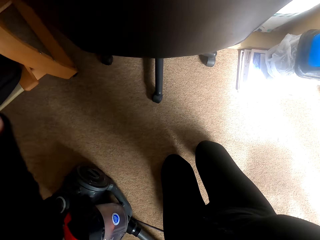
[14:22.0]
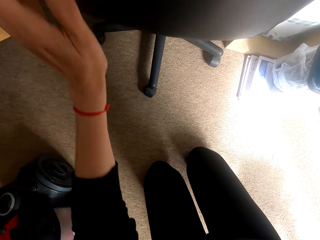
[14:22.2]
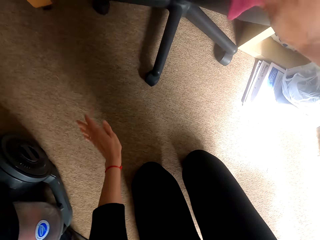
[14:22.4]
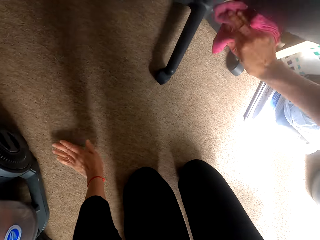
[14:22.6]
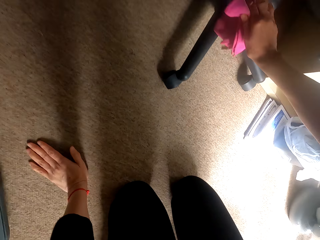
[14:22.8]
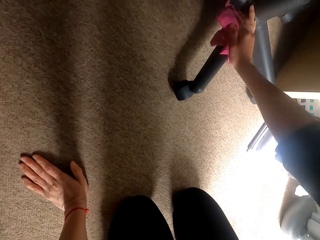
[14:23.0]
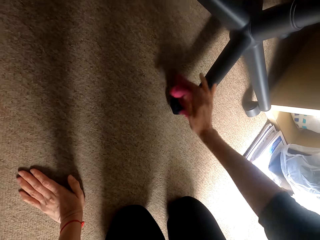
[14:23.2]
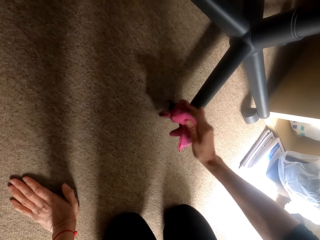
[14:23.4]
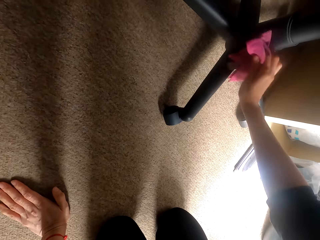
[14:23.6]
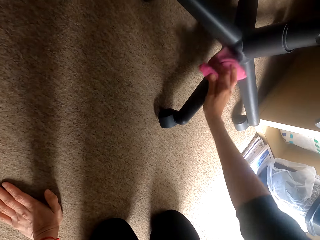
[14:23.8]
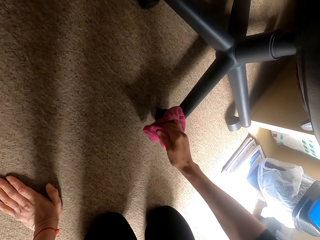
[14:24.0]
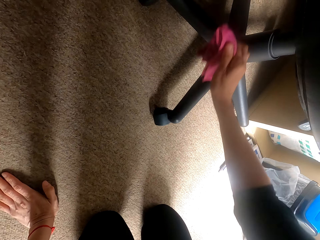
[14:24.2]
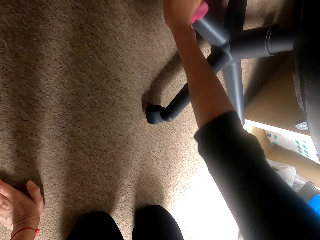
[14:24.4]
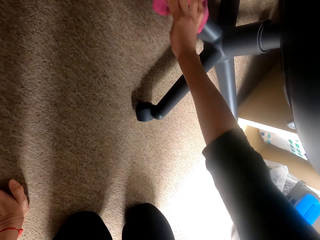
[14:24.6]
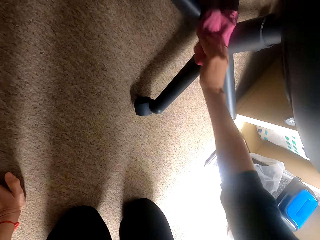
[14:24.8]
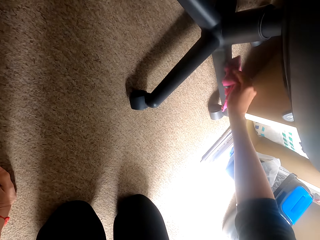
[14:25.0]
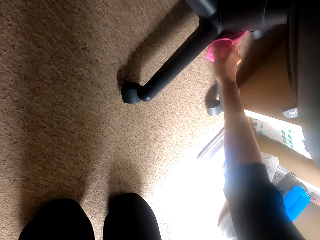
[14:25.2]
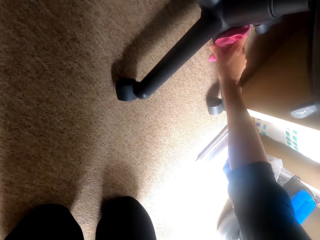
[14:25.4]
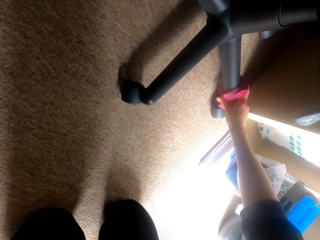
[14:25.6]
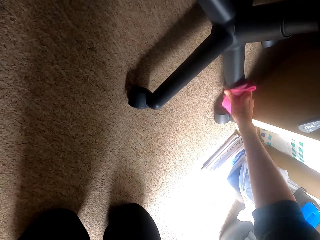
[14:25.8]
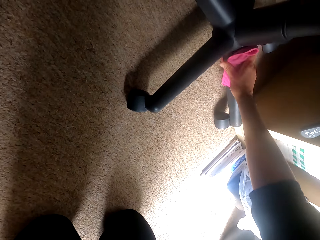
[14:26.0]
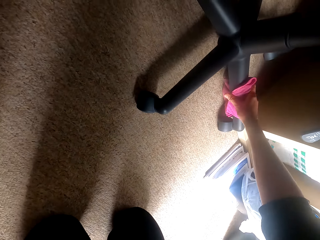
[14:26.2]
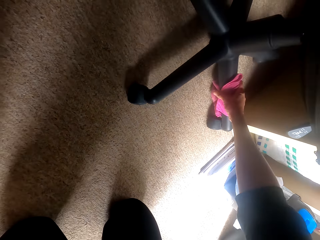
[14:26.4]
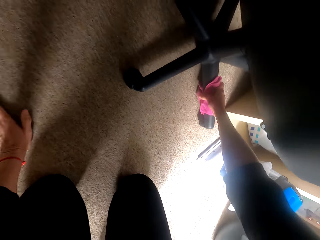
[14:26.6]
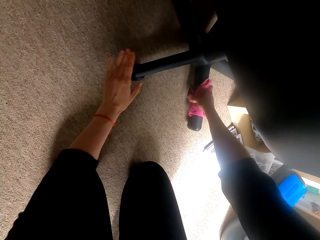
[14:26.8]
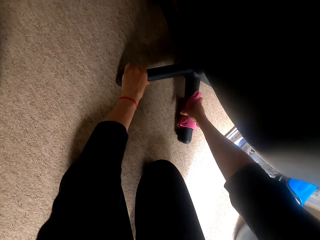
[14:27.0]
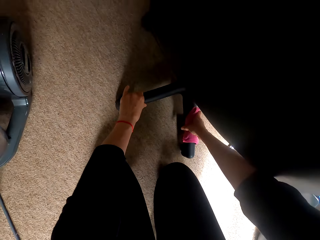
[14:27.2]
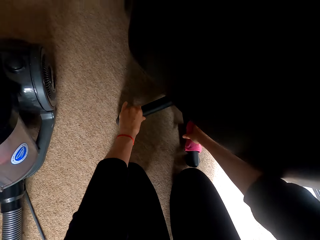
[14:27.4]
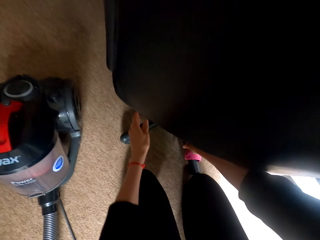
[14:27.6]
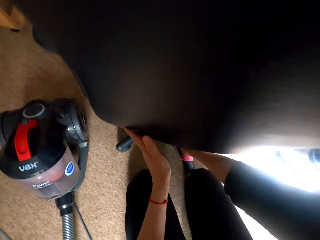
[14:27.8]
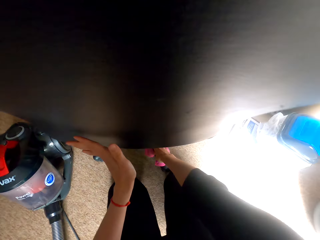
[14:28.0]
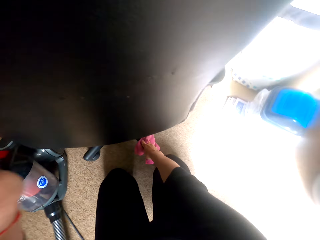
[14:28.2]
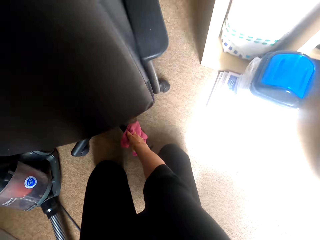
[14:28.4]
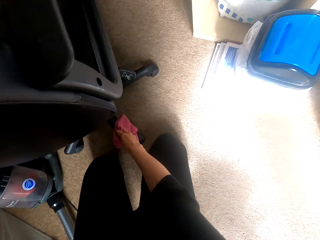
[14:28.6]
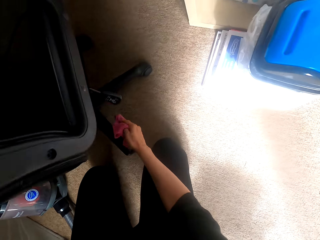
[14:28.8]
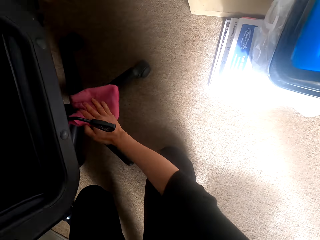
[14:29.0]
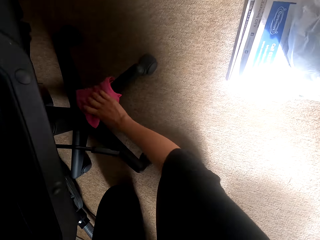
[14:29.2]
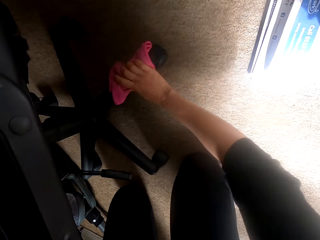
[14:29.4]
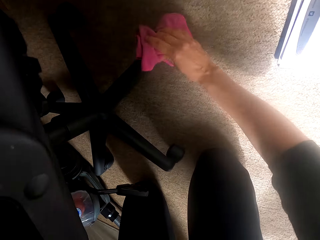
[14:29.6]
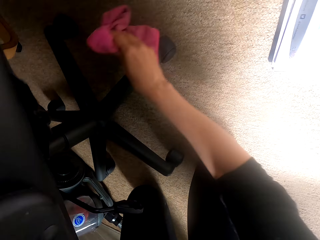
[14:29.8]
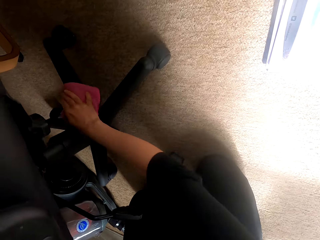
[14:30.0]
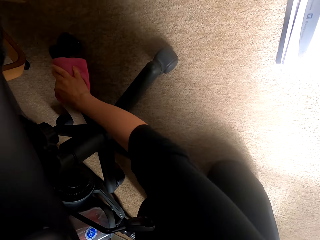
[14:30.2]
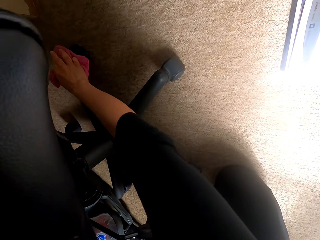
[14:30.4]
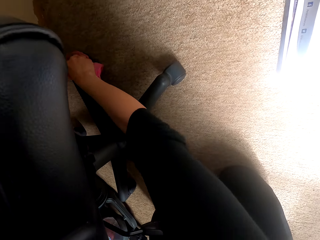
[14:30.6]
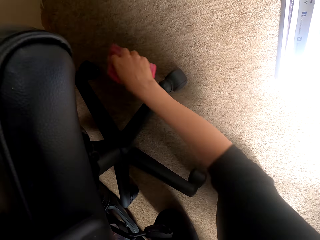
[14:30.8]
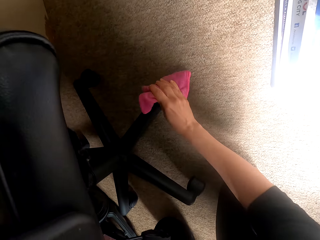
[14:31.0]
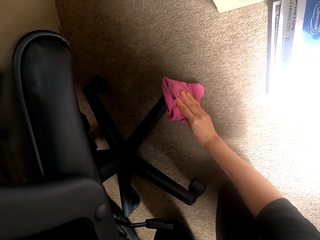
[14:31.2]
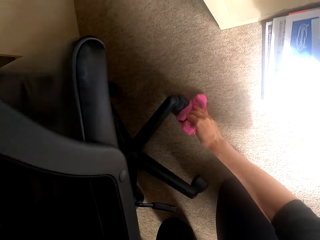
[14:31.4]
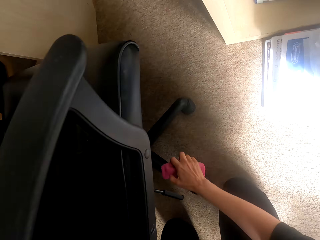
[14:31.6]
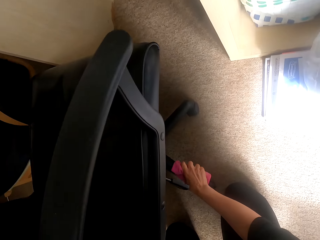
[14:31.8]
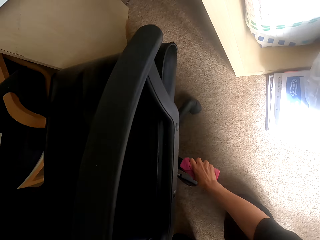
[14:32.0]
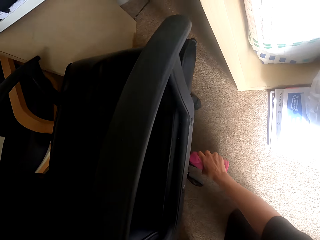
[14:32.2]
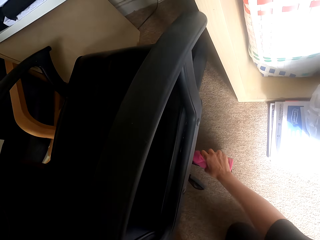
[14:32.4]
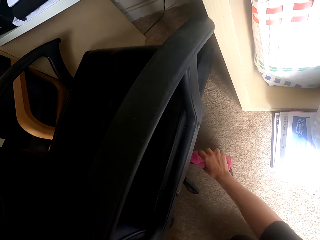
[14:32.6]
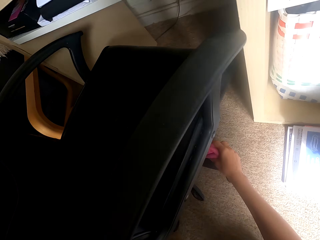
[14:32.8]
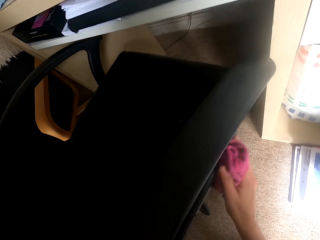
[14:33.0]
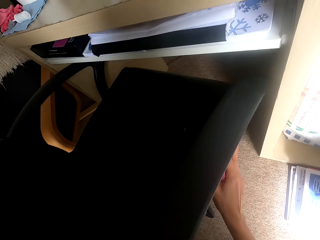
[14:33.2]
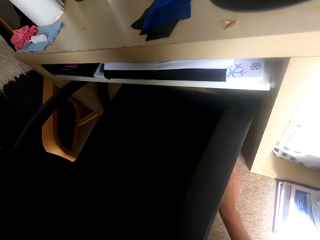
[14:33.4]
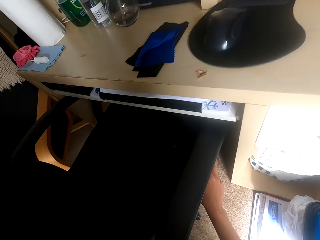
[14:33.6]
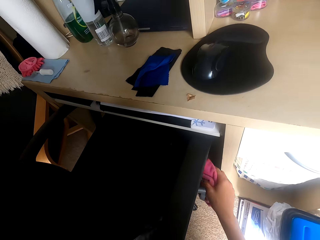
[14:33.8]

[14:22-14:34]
The camera wearer wipes the chair with the towel. They place a hand on the floor. They pull the chair. They move the chair. They wipe the chair with the towel. They move the chair. They push the chair.
